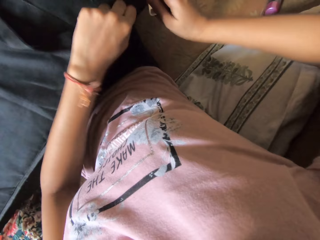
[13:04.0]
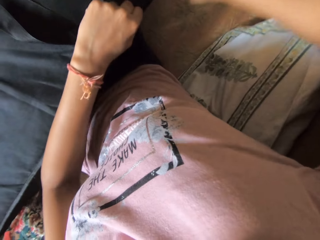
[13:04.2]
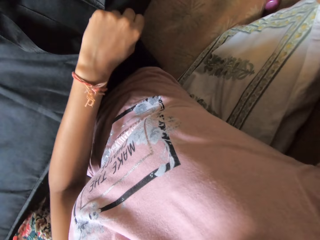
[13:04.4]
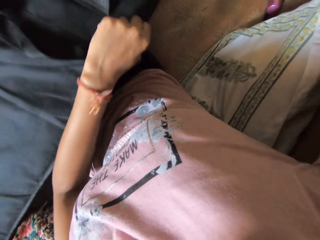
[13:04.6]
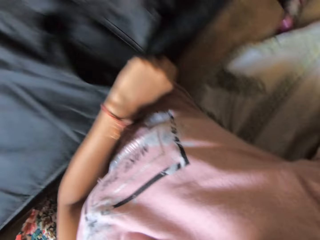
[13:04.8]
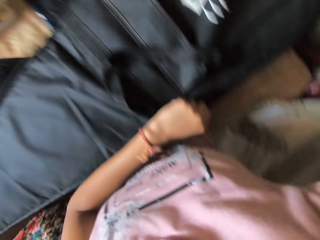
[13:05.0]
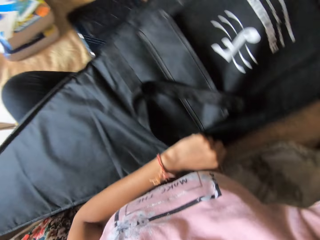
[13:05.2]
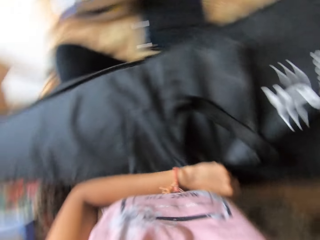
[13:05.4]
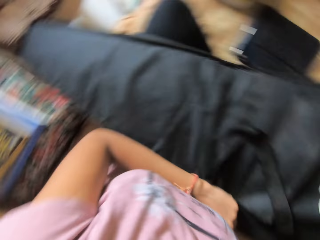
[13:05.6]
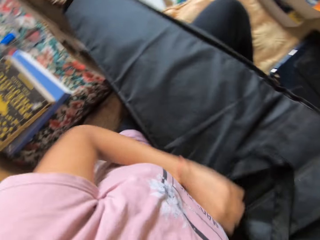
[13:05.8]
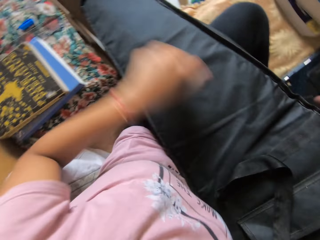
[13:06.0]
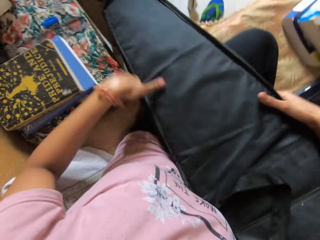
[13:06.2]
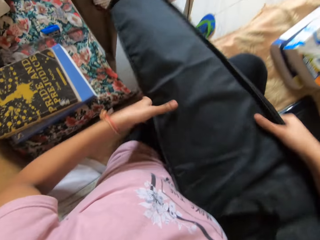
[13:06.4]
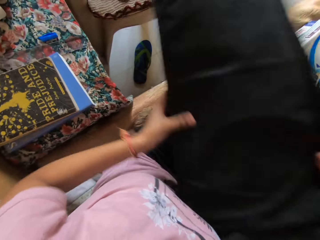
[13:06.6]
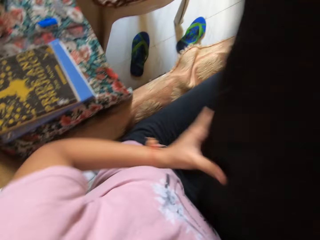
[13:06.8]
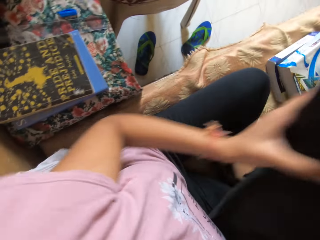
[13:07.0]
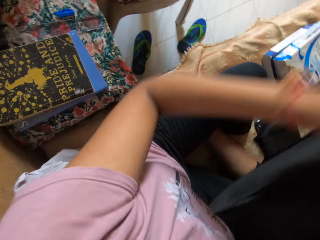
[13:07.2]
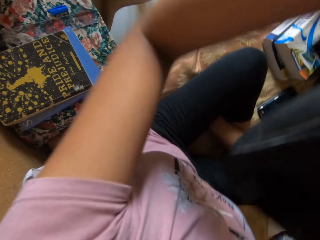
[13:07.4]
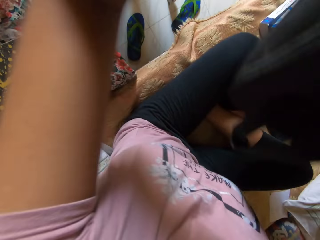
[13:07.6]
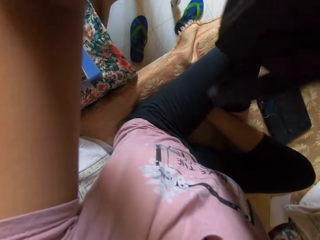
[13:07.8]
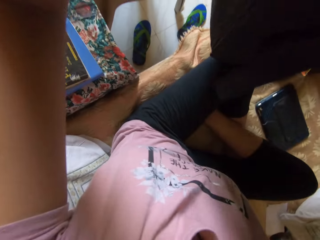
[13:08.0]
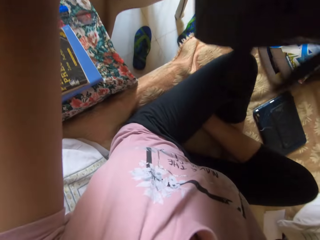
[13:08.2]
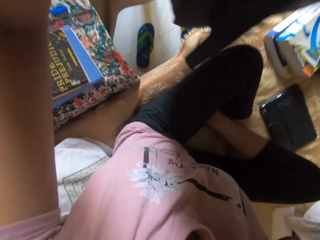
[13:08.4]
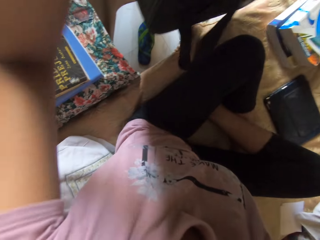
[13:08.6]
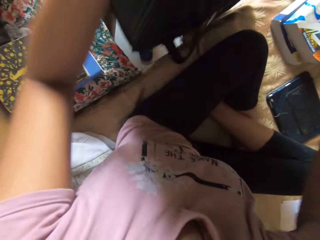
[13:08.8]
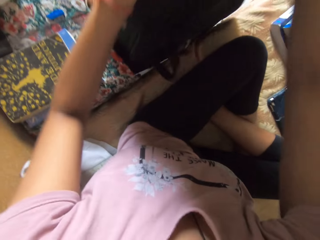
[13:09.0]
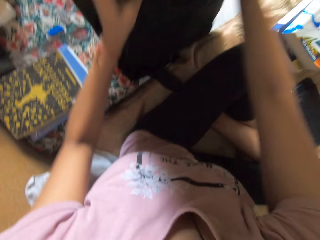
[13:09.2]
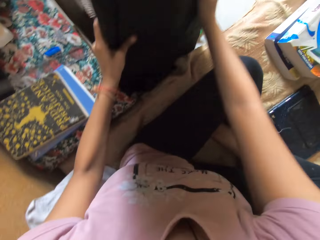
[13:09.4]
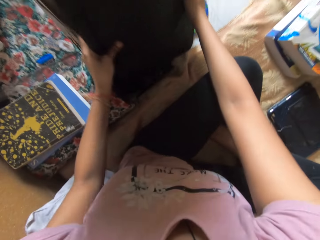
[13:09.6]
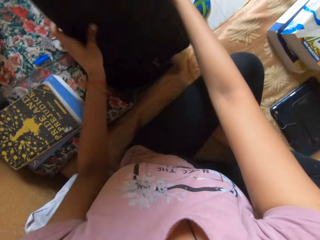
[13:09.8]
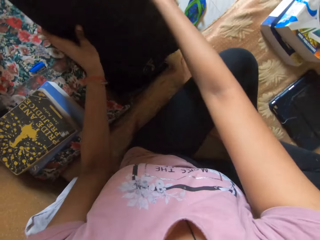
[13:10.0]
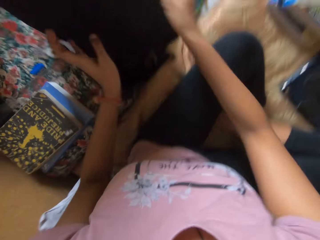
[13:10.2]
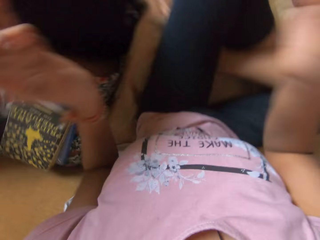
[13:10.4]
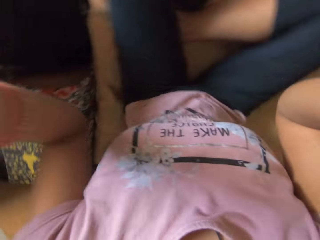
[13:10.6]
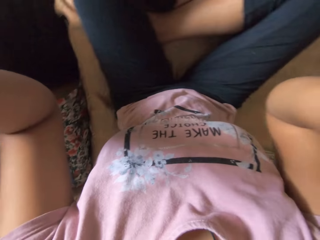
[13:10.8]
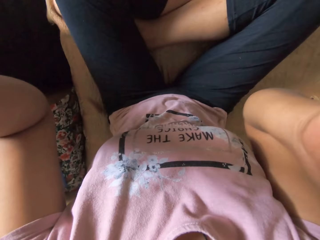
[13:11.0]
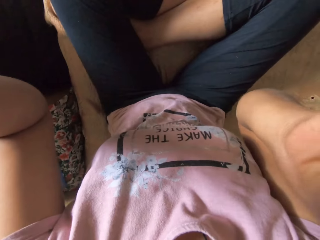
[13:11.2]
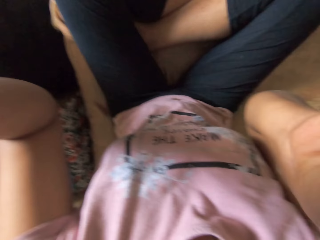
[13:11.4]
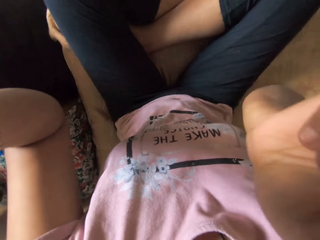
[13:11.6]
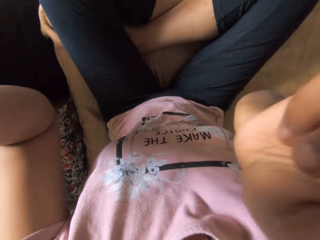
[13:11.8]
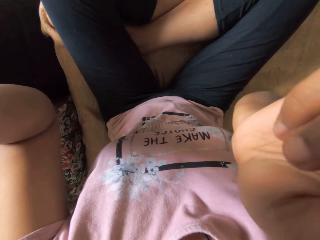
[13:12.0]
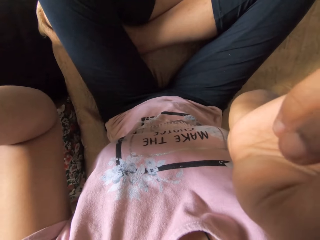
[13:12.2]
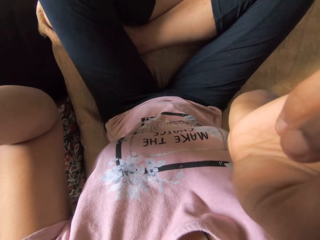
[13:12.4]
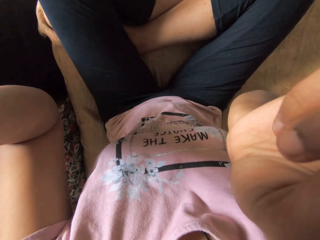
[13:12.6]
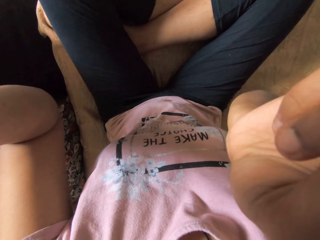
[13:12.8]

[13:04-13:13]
The camera wearer picks up the guitar bag. They drop the guitar bag on the floor. They adjust the camera.
